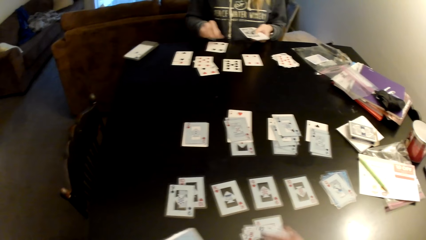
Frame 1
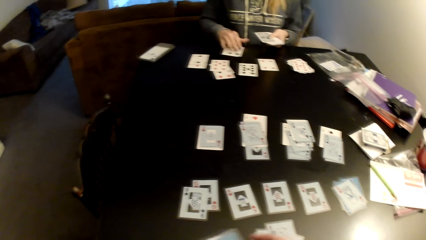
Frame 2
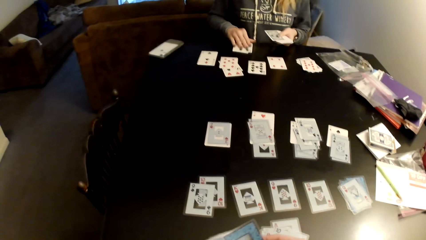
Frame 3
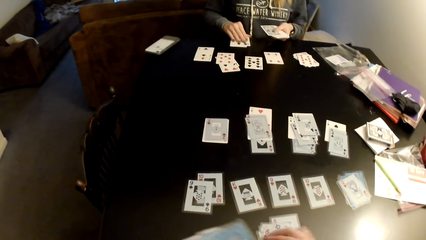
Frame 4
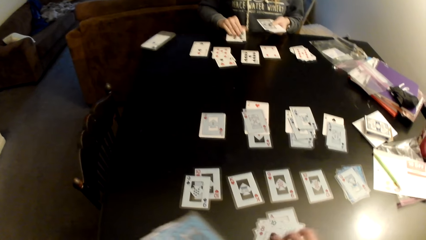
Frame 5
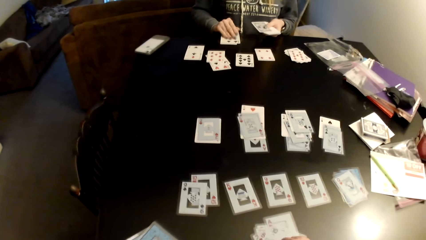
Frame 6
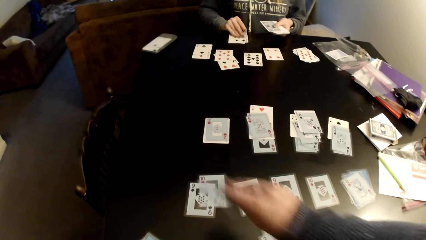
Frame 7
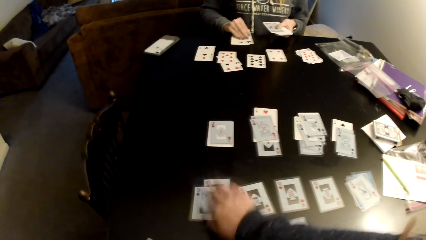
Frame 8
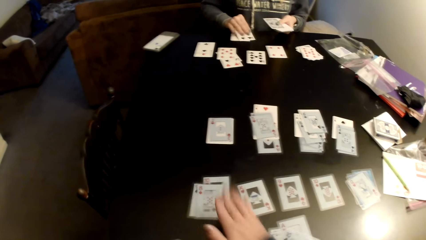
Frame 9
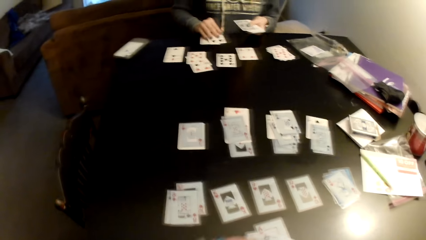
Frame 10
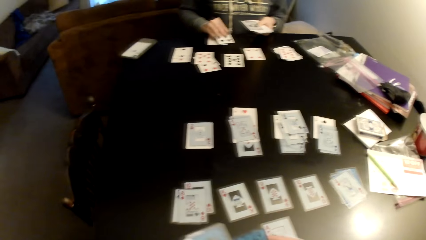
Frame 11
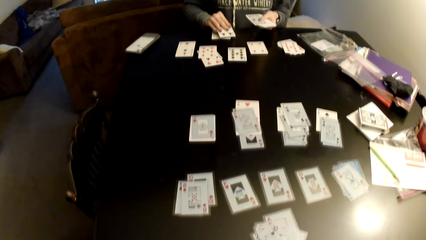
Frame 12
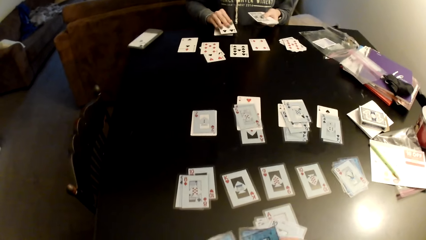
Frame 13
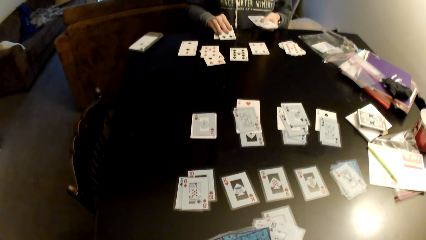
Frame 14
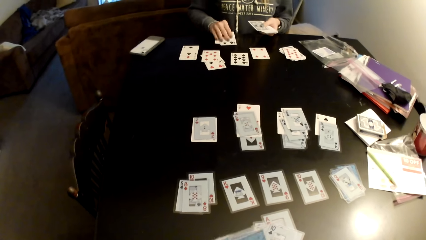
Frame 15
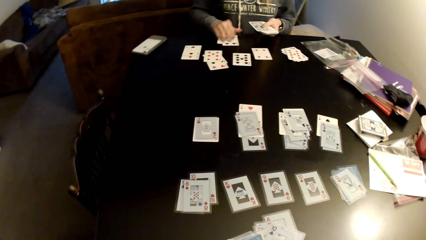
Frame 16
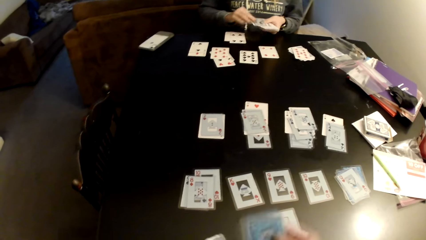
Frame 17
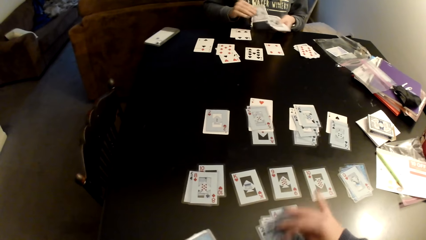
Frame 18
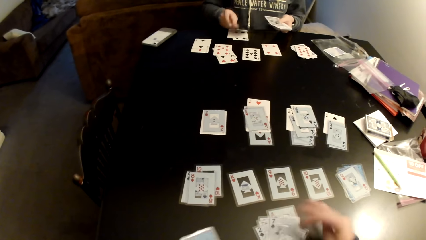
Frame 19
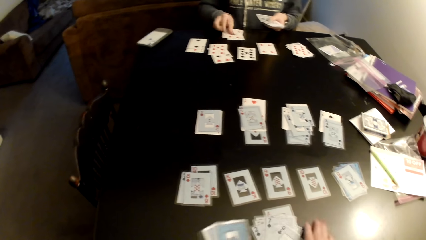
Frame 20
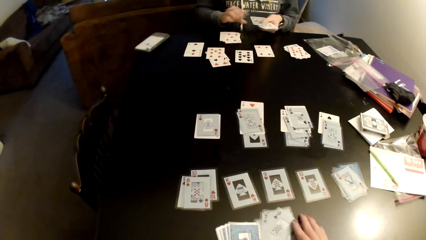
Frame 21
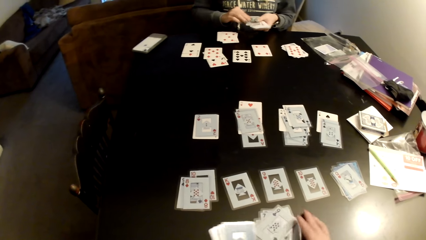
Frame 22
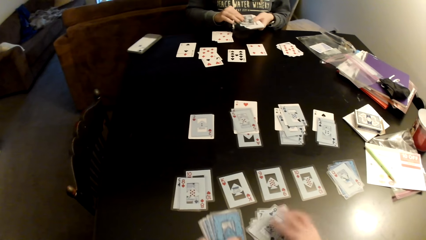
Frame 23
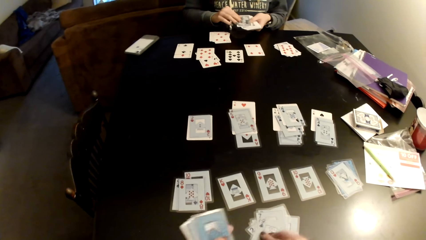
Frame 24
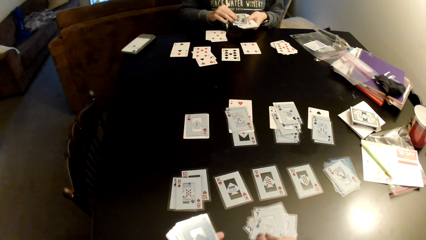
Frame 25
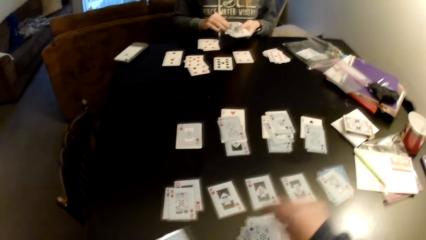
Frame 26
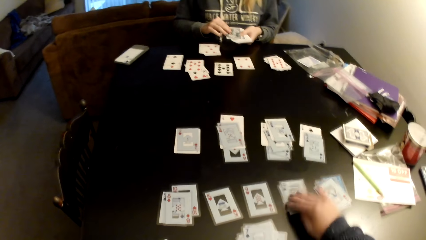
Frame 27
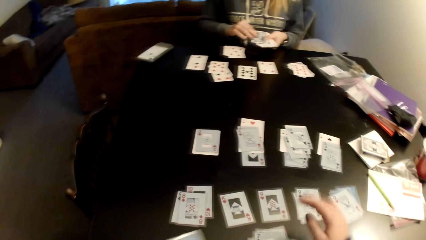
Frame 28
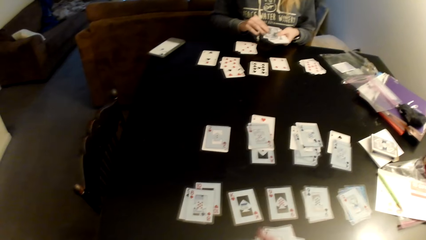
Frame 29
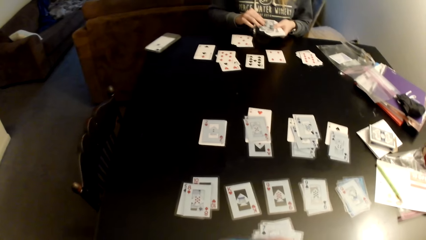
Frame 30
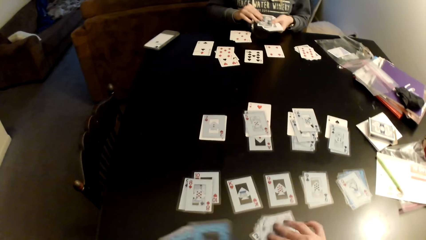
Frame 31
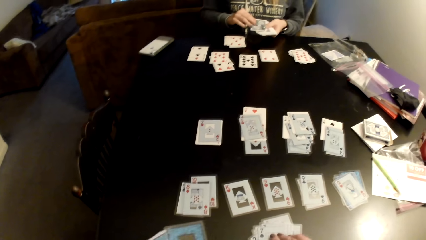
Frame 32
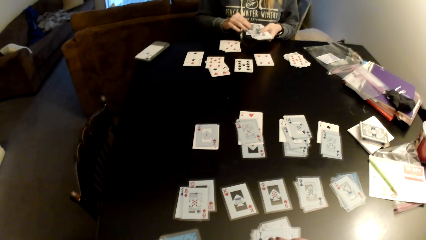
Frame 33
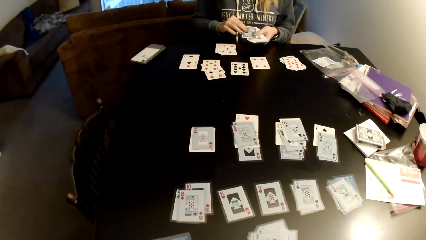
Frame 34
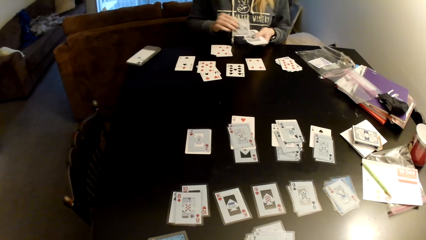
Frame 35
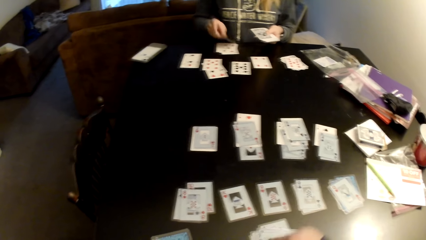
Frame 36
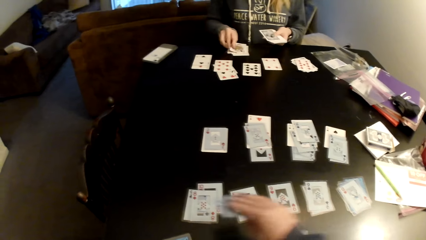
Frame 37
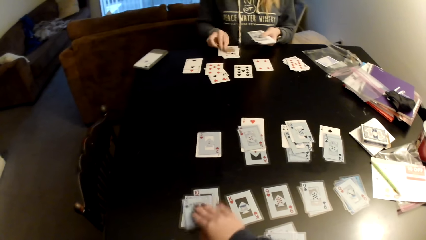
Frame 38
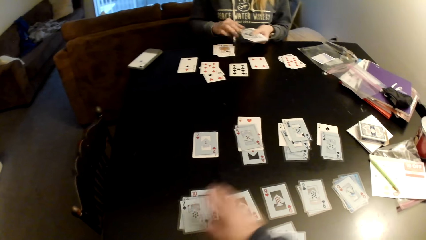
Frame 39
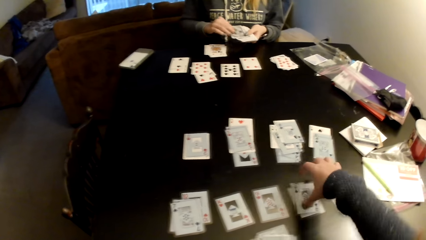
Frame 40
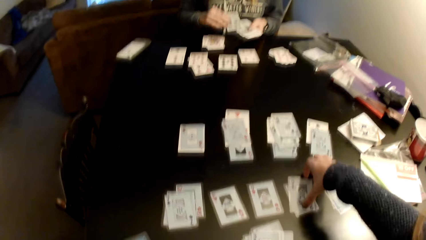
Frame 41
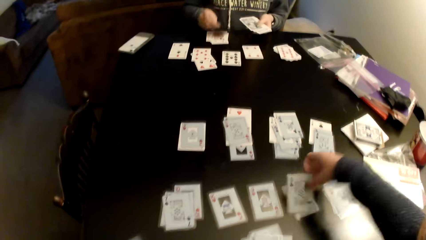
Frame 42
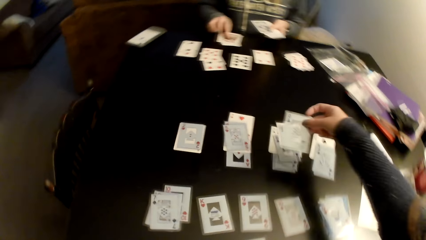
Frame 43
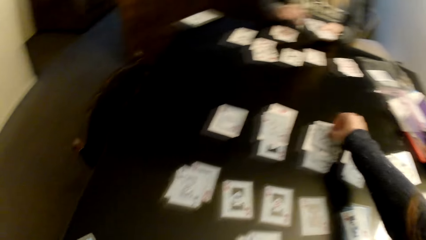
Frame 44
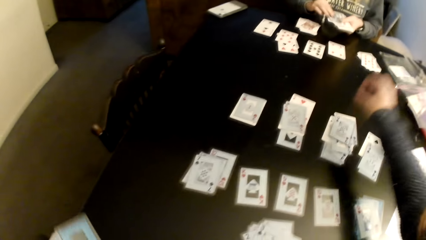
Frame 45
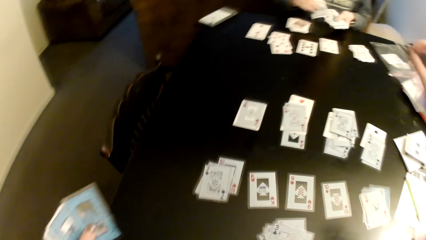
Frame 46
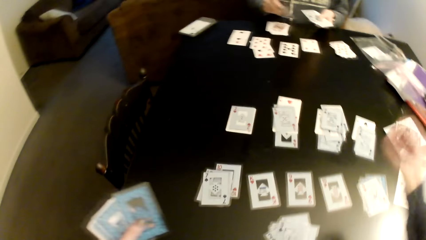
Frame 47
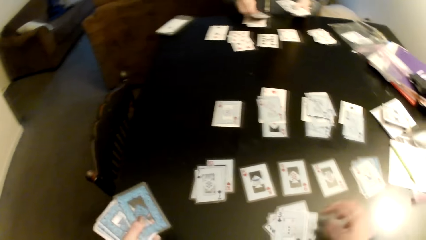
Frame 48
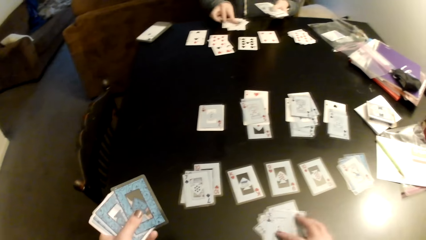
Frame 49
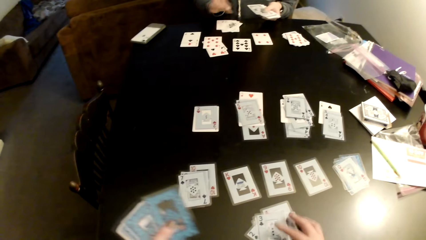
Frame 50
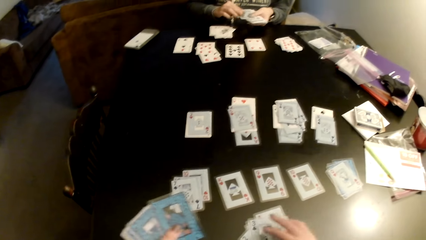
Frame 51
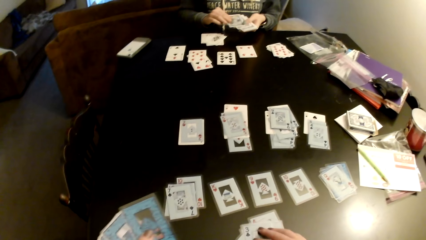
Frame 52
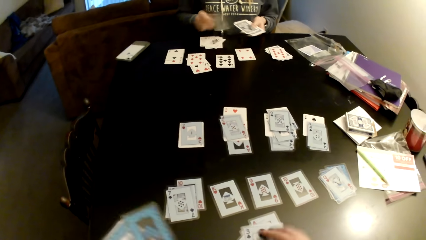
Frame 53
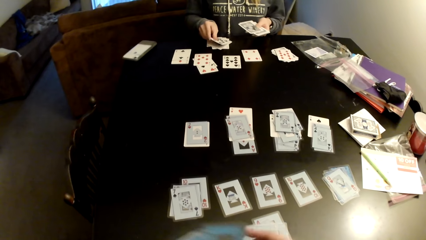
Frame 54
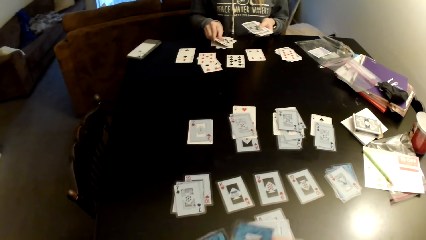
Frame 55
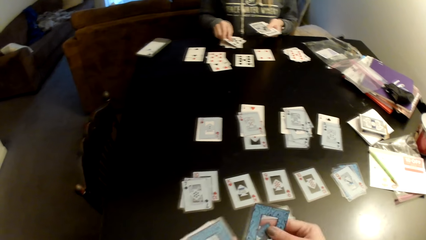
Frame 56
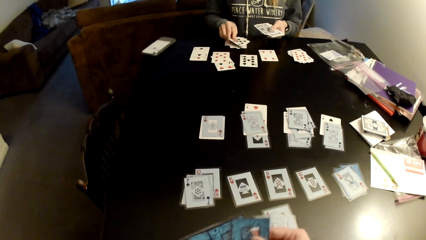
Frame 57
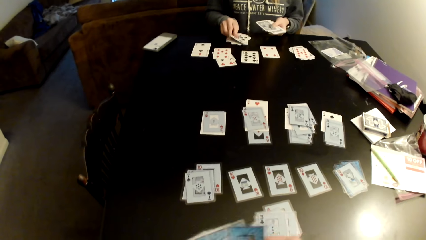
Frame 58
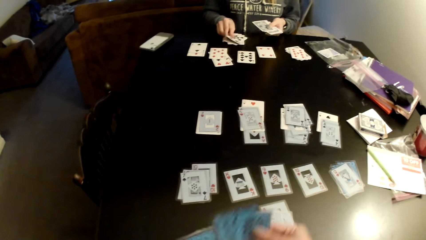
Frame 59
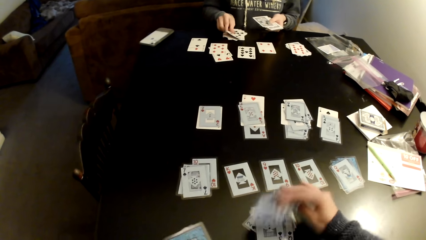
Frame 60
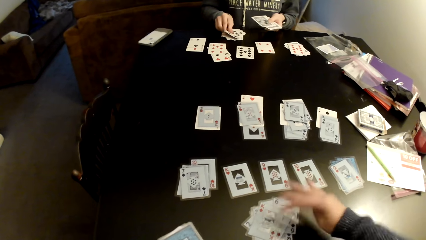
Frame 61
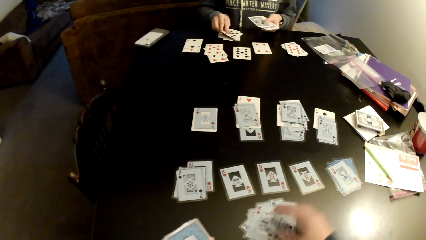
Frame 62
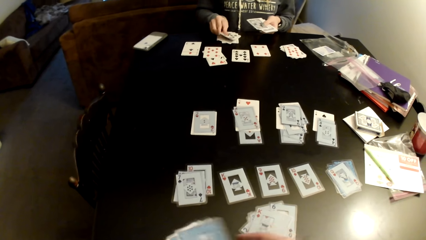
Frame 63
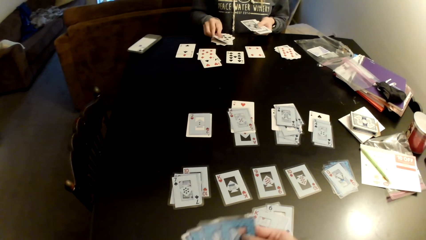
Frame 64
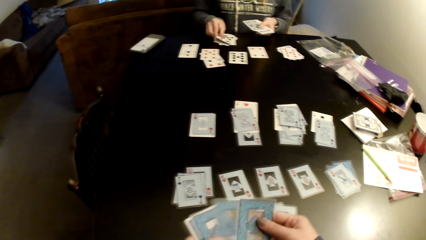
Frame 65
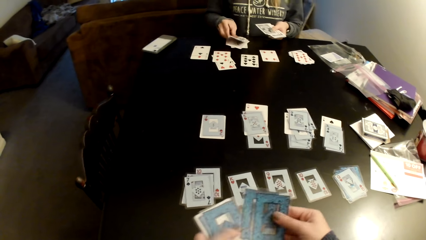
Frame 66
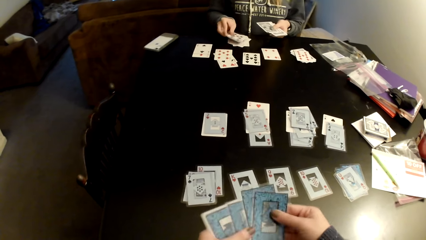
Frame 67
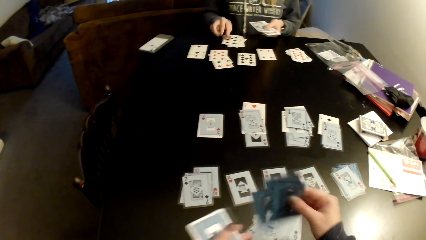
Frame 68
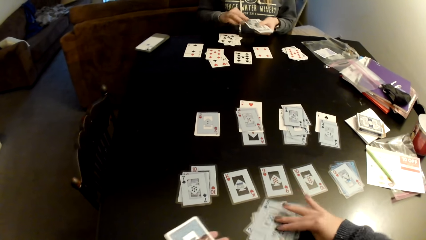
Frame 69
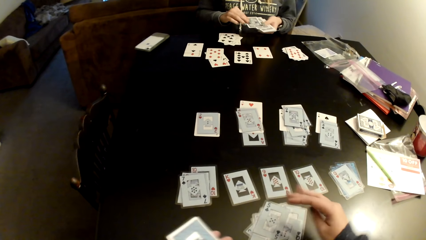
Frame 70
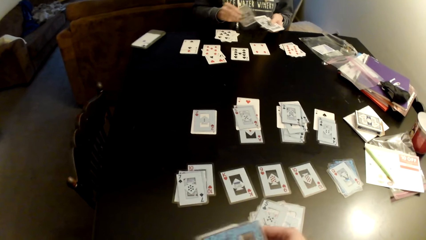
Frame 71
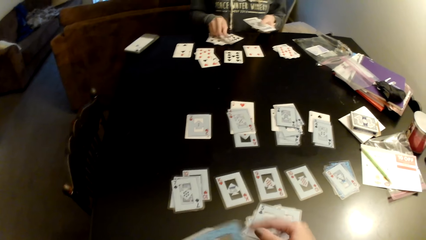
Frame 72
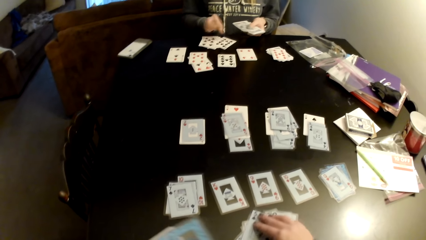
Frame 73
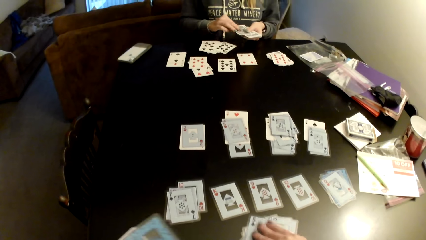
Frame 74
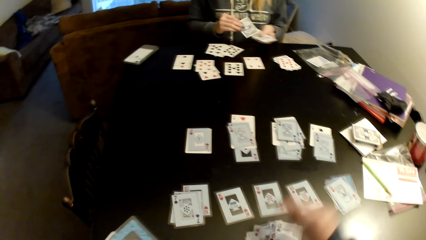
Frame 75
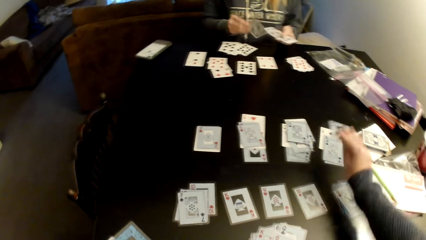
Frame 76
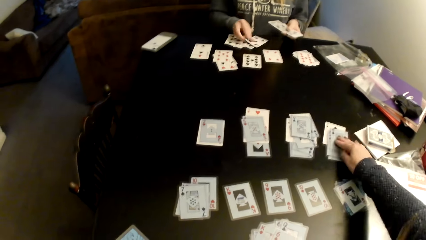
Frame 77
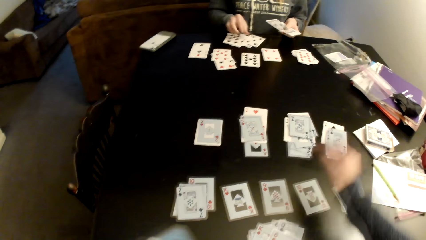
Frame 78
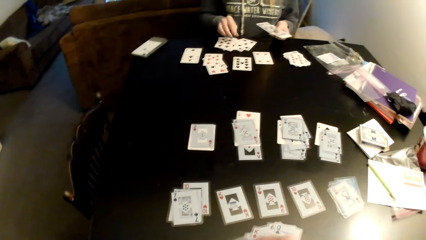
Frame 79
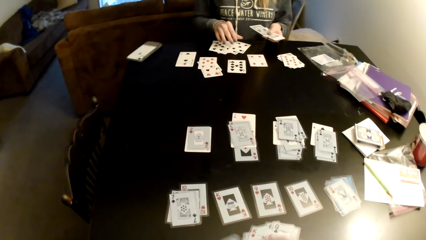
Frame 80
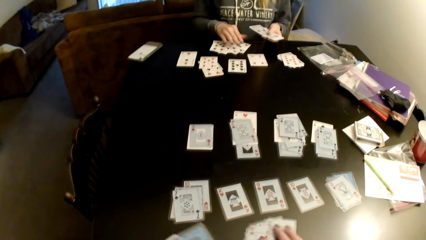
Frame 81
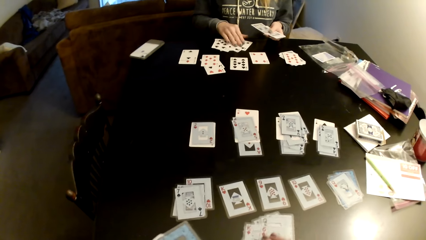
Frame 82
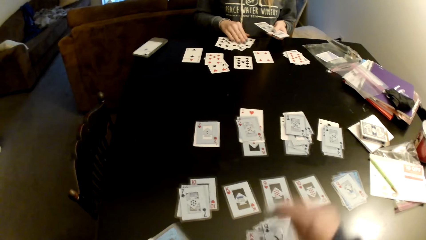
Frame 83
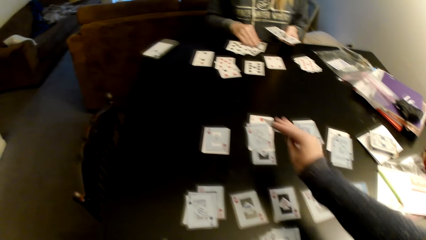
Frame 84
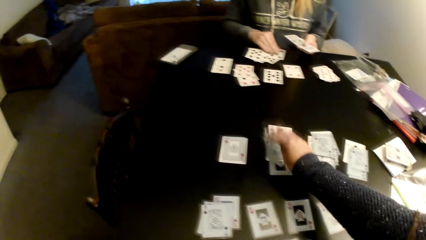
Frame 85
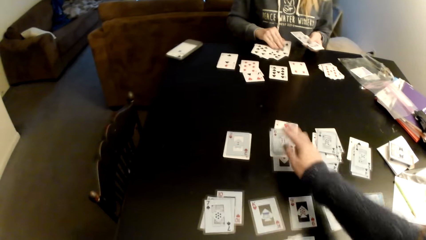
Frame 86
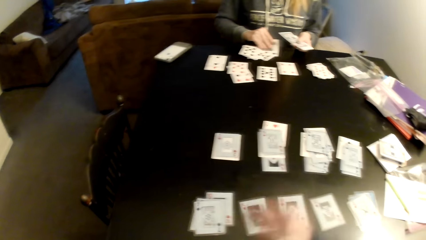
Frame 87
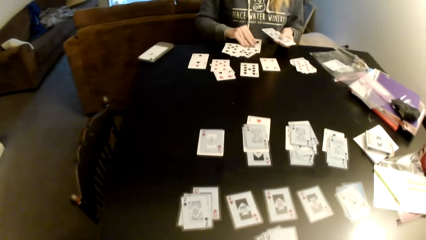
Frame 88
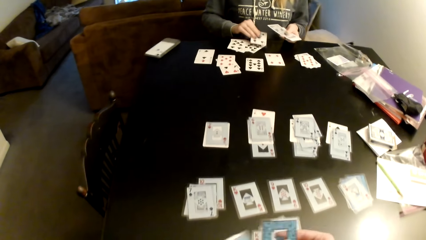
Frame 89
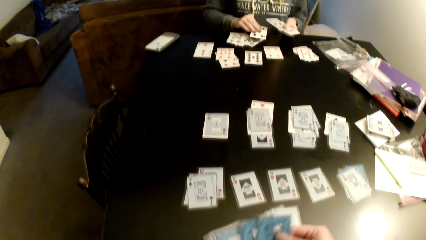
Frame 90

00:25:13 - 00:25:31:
The camera wearer flips cards on the table. They pick up a card and put the card on a card. They adjust cards on the table. A woman holds cards, pulls her hand off the cards, distributes cards on the table, and sorts cards on the table. The camera wearer pushes the cards. They pick up a card and put the card on a card. They adjust cards on the table. The woman distributes cards on the table and sorts cards on the table. The camera wearer picks up a card and puts the card on a card. They move cards on the table. The woman puts the card on a card, distributes cards on the table, and moves cards on the table. The camera wearer distributes cards on the table and flips cards on the table. The woman picks up a card, puts the card on a card, distributes cards on the table, and puts cards on the table. The camera wearer puts the card on a card. The woman picks up a card. The camera wearer picks up a card and puts the card on a card.
